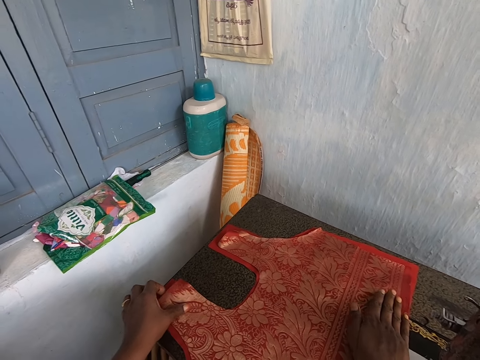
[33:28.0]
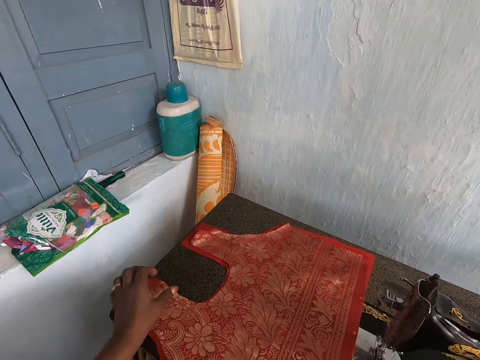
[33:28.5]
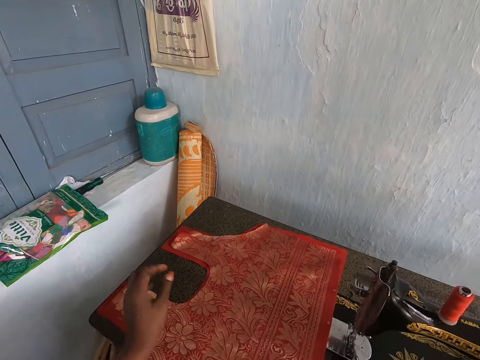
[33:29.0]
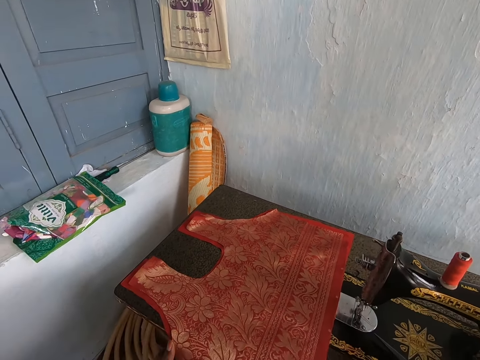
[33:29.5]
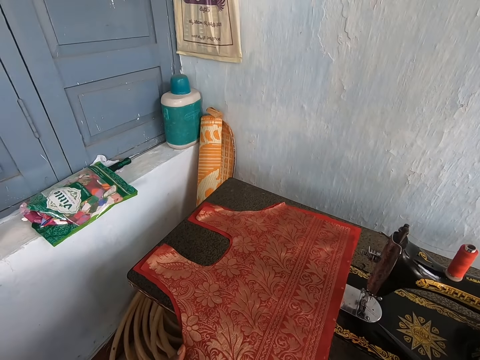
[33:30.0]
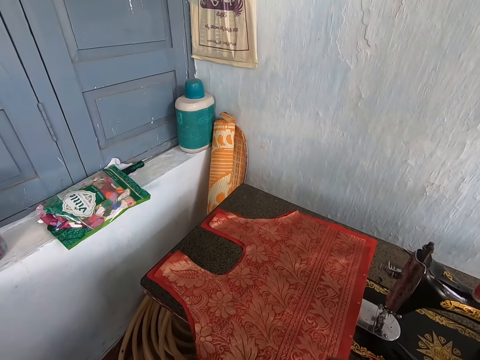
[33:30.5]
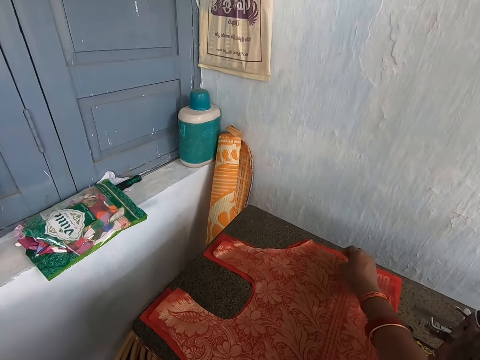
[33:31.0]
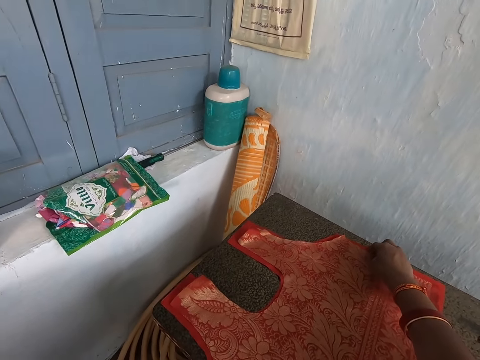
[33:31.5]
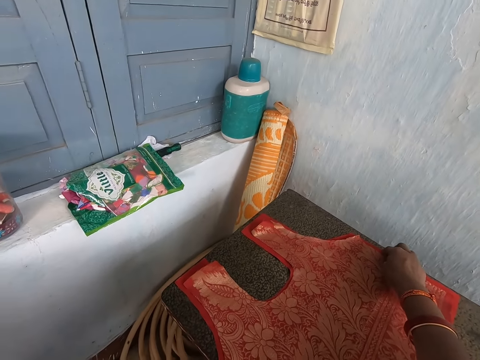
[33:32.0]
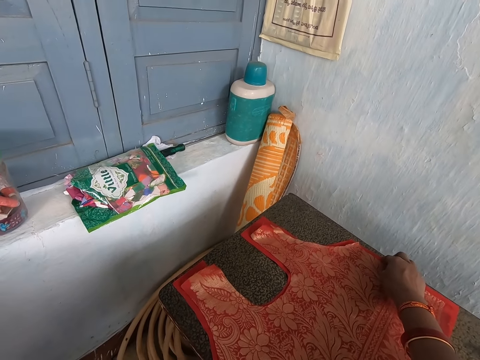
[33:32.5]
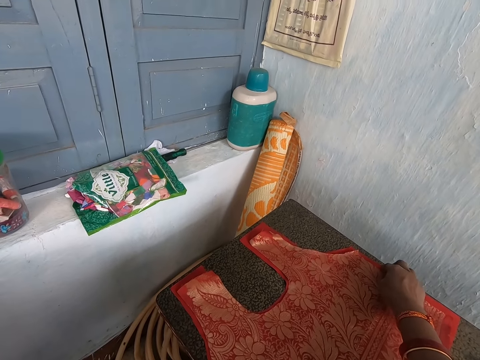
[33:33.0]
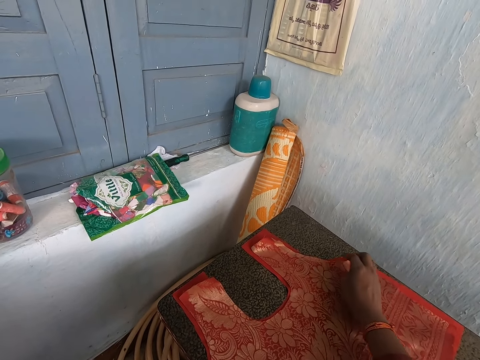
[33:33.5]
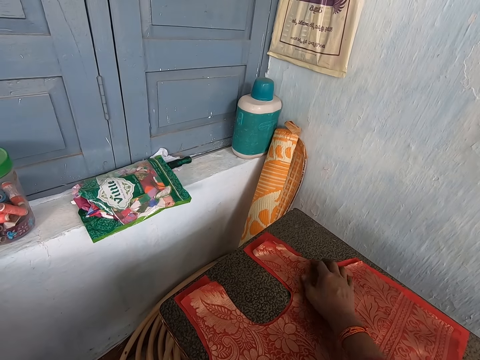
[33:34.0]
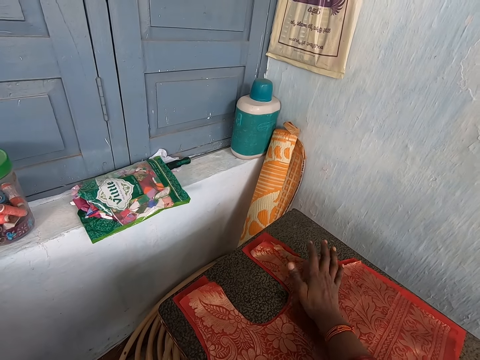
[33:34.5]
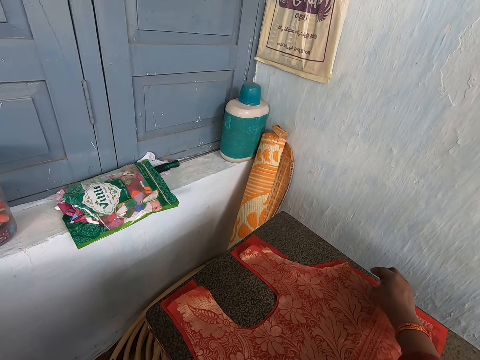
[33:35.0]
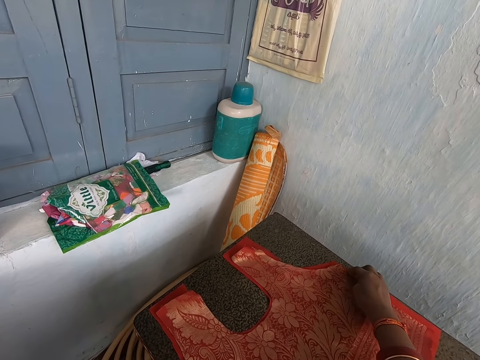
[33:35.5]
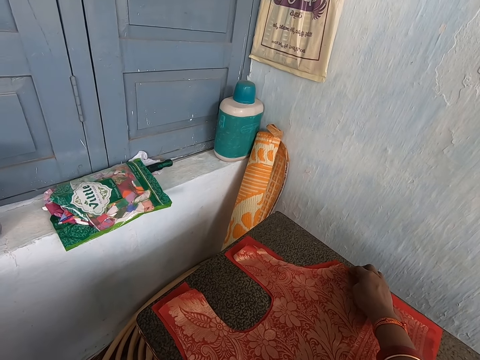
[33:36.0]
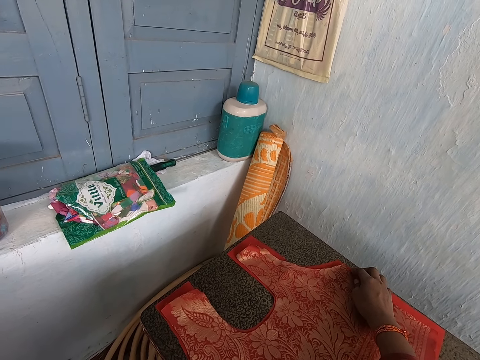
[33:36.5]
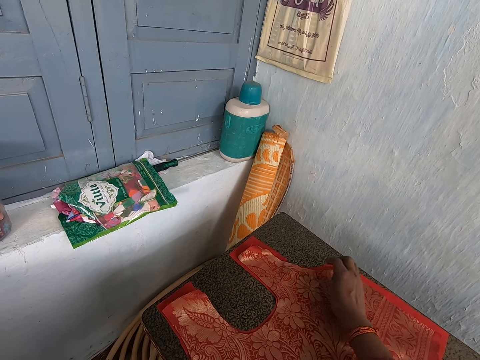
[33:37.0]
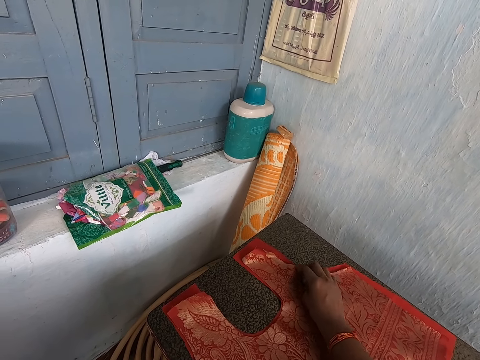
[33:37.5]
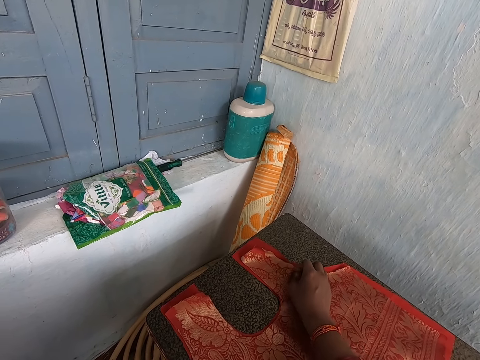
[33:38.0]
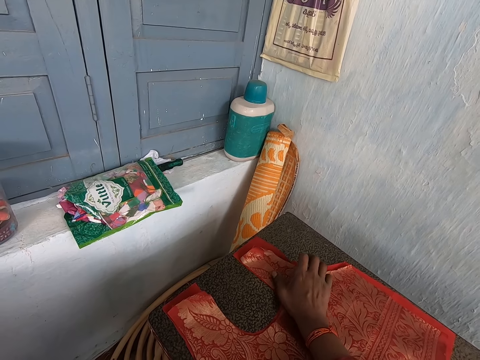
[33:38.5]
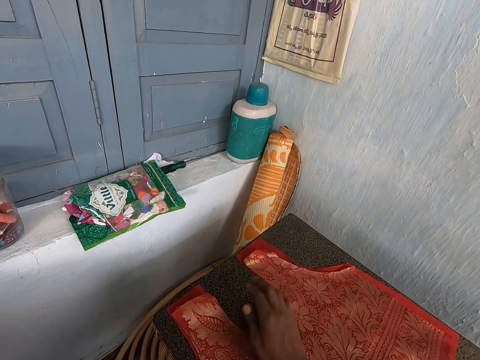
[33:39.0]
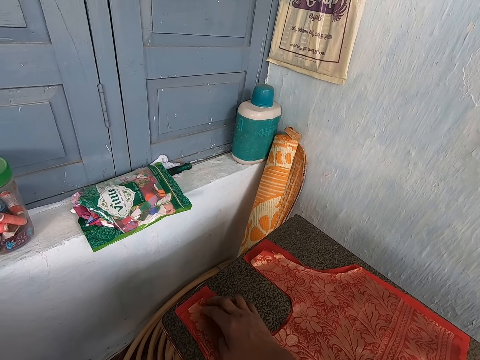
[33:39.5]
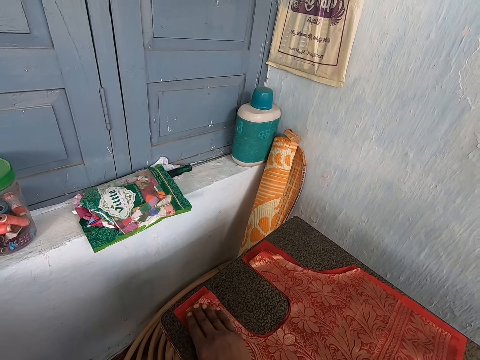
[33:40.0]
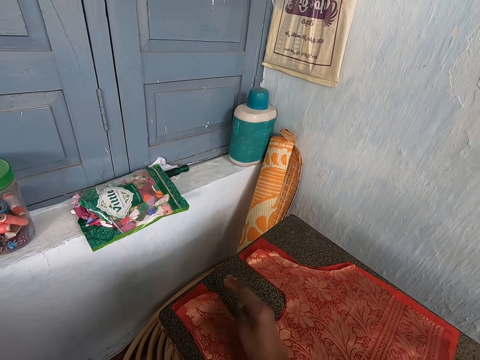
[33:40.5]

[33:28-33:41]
The camera wearer touches the edge of the cloth. They remove the right hand from the cloth, move the left hand towards the cloth and remove the left hand from the machine. They straighten the cloth with the right hand. They put the right hand on the cloth and remove the right hand from the cloth. They straighten the cloth. They straighten the sleeves on the cloth.

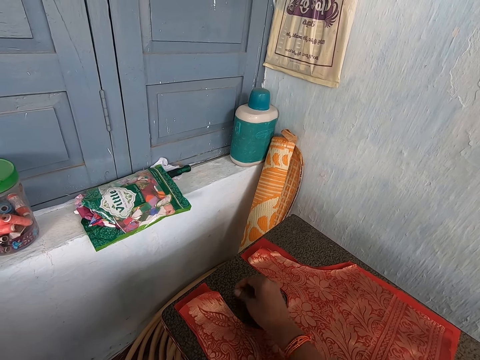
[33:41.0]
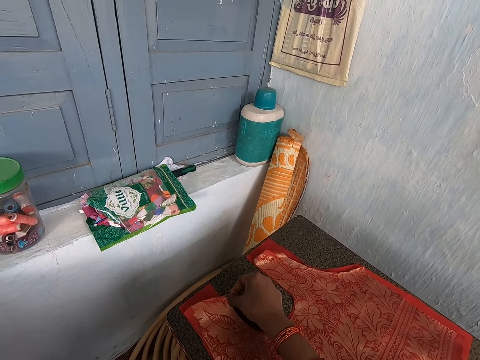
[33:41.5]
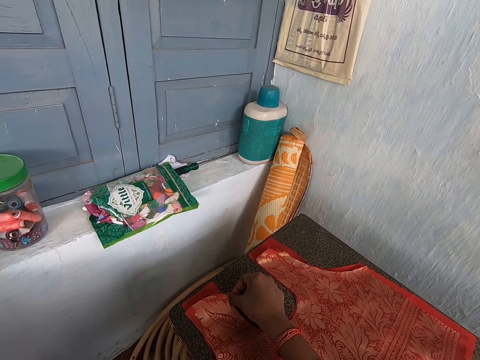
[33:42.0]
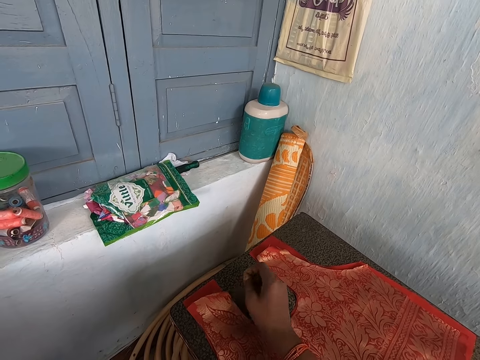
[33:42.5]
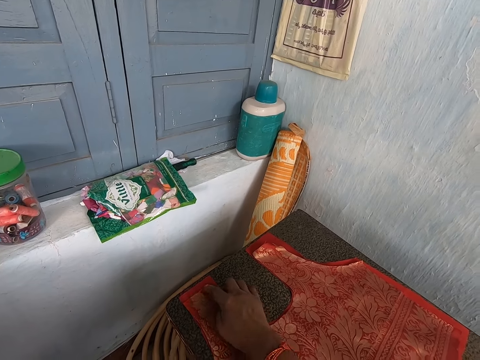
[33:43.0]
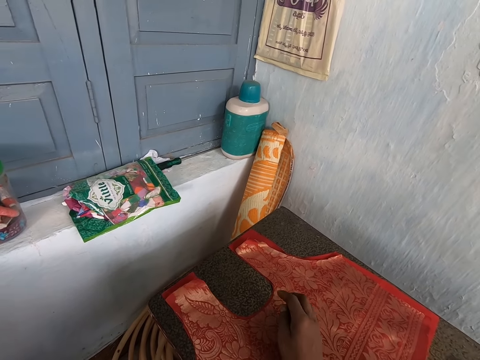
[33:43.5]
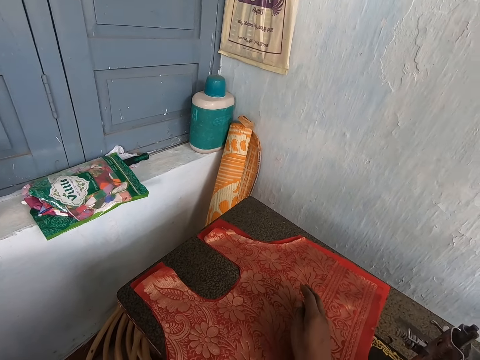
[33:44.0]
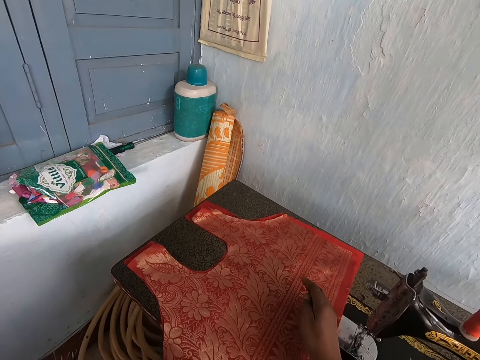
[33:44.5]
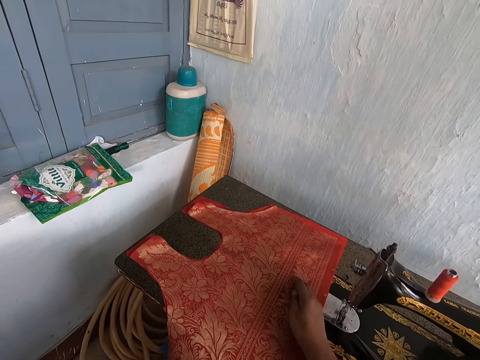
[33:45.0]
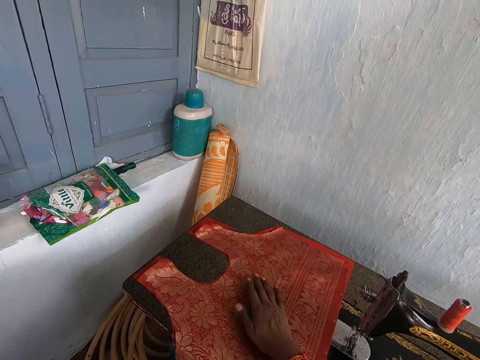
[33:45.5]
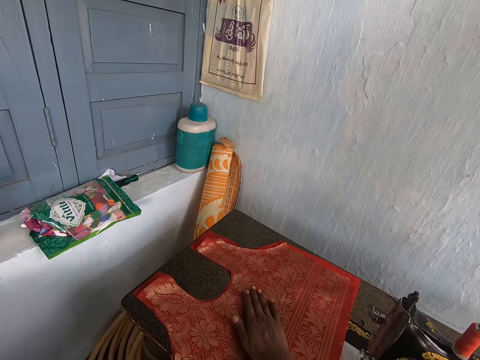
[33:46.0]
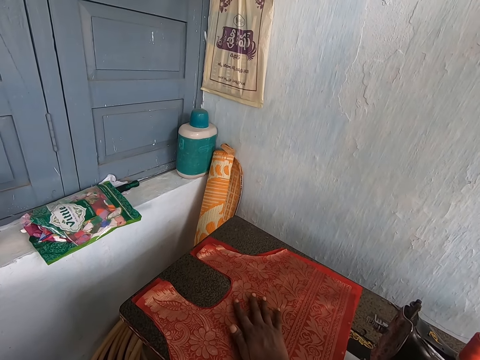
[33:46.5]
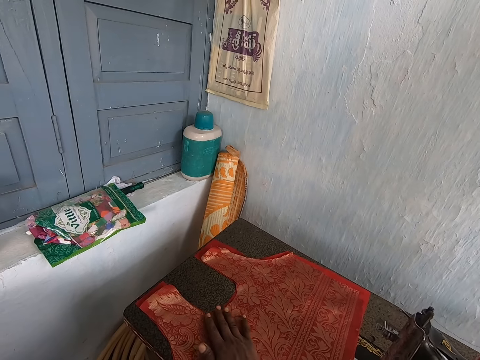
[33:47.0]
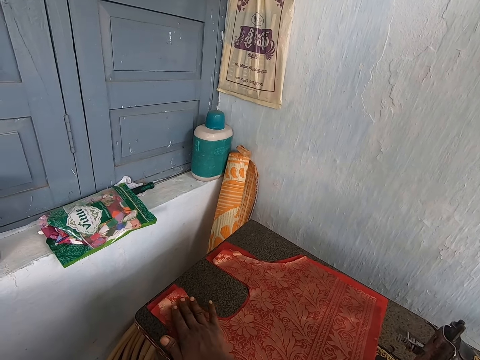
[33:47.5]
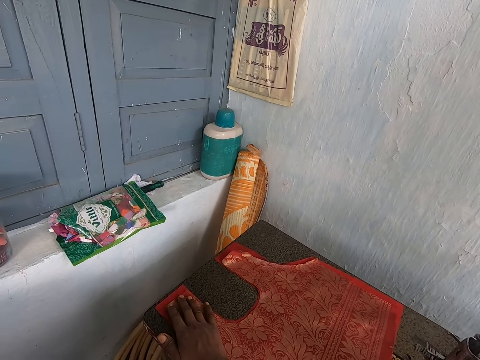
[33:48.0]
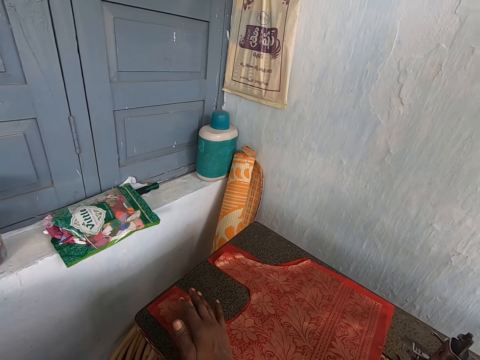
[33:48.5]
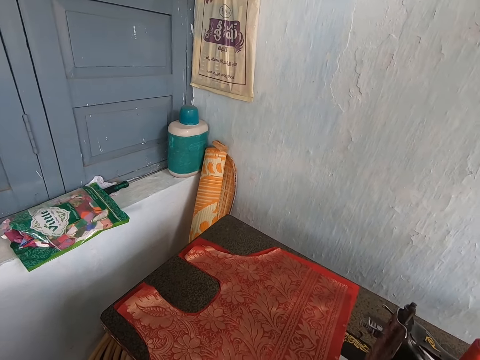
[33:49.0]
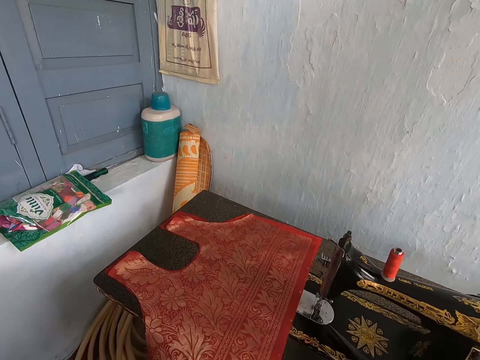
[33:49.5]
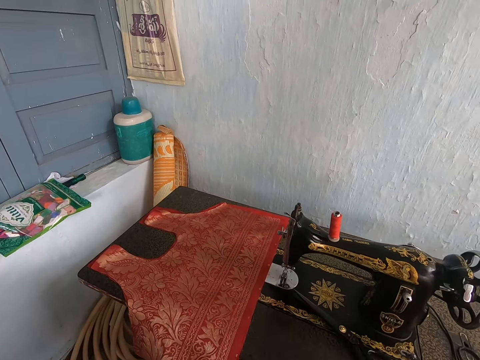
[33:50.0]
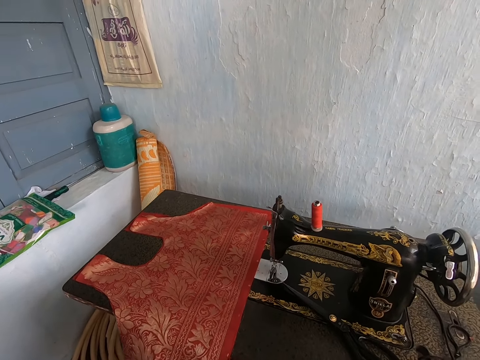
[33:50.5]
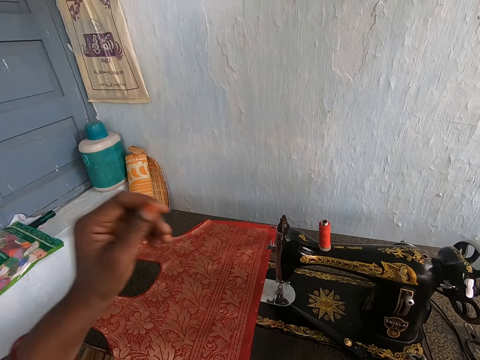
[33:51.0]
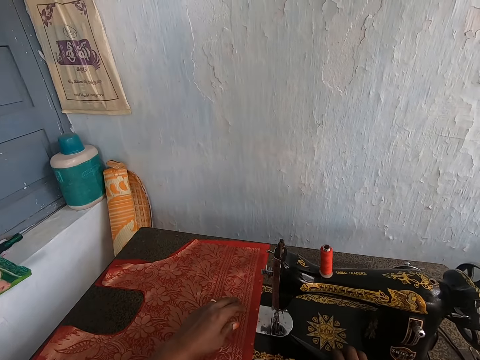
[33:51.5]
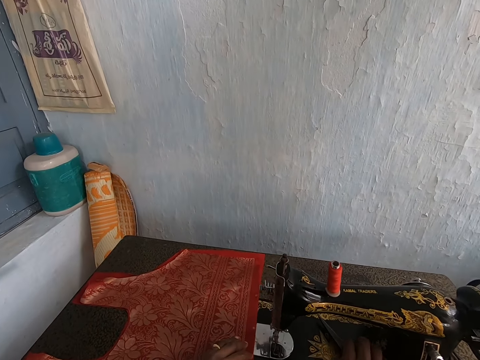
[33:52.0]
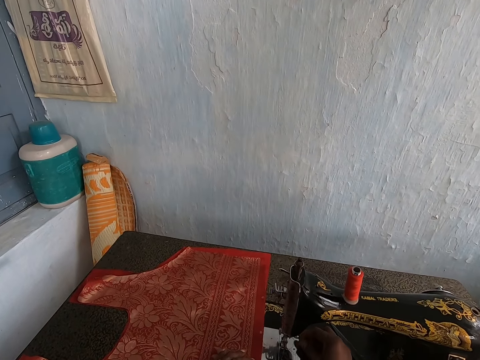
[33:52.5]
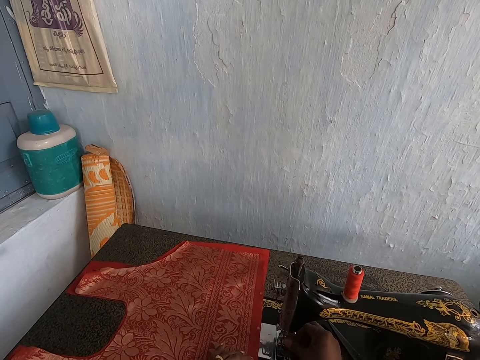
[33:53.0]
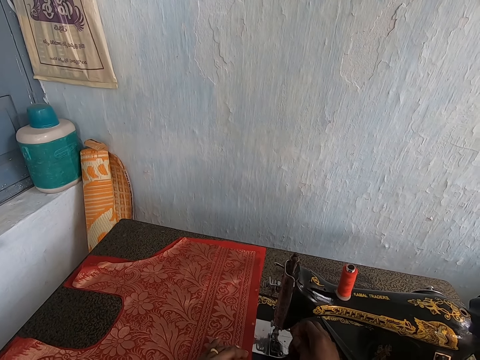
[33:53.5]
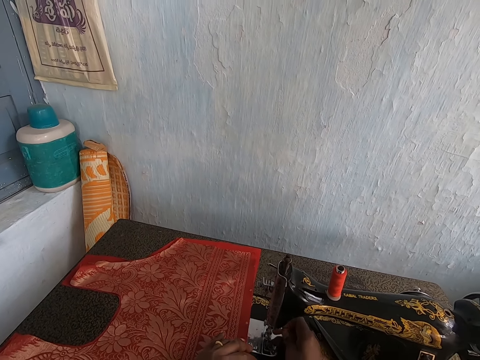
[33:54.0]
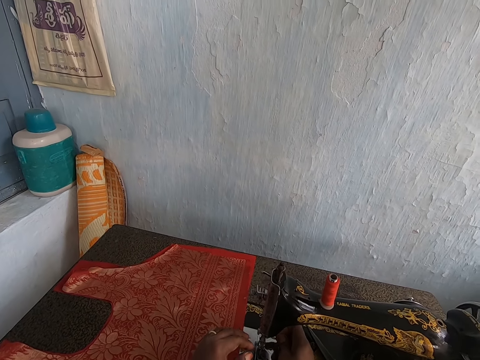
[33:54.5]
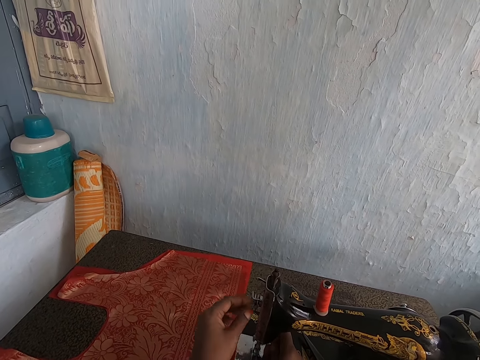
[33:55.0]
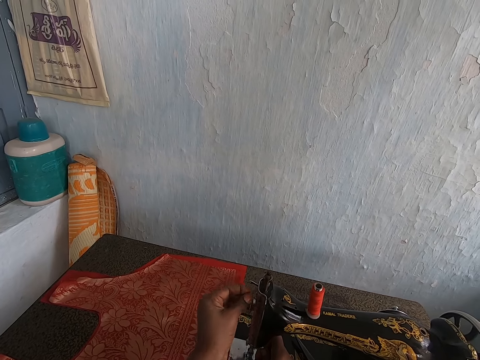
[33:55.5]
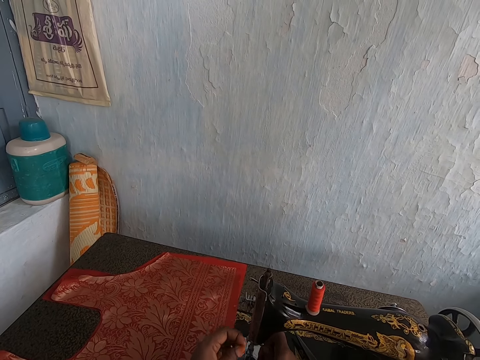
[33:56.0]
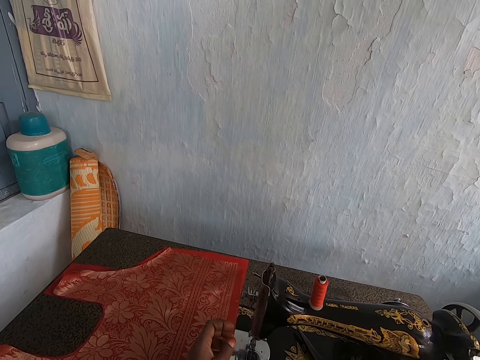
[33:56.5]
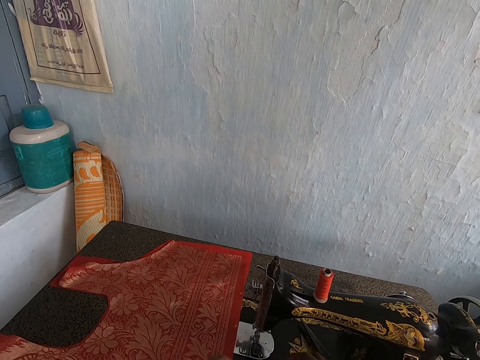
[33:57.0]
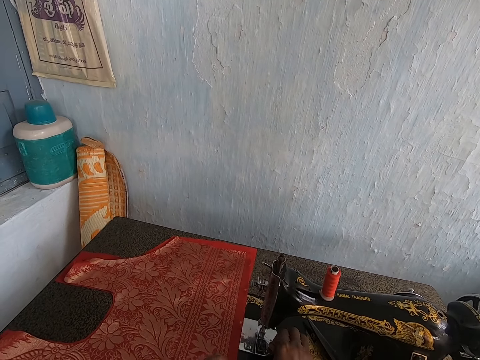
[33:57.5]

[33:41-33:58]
The camera wearer moves the right hand along the cloth. She puts the right hand on the cloth and spreads the fingers on the cloth. She moves the right hand on the material. She removes the right hand from the cloth. She puts the left hand on the cloth. She puts a thread on the needle. She pulls the thread from the sewing machine with her hands. She holds the thread with the left hand. She adjusts the thread tension of the machine with her left hand.
